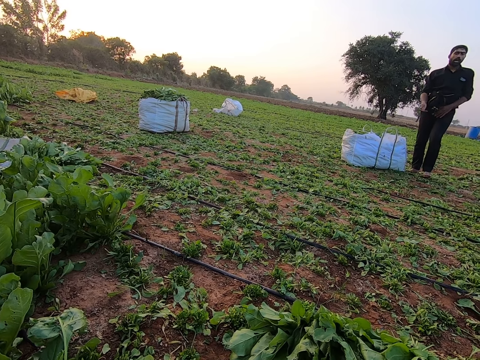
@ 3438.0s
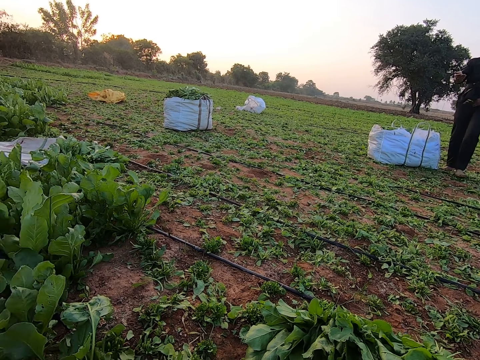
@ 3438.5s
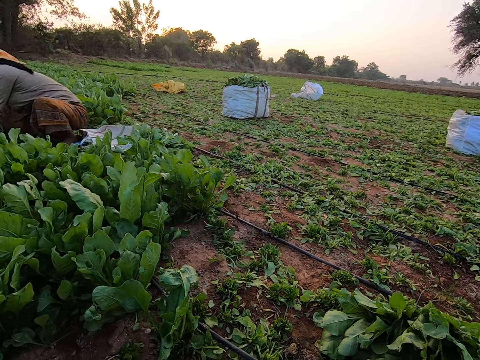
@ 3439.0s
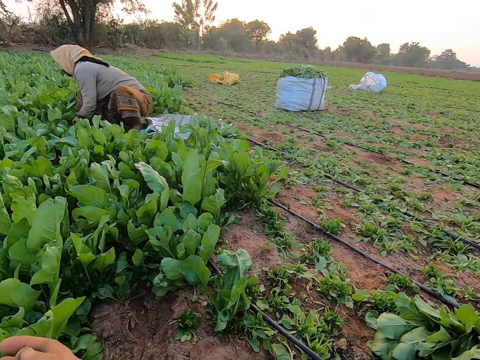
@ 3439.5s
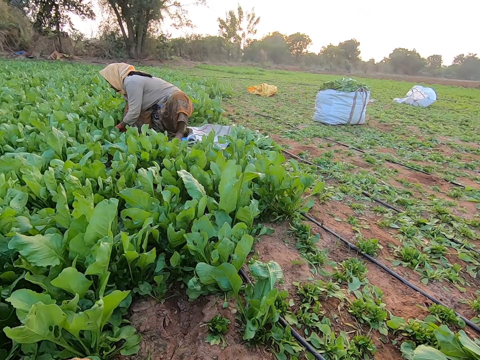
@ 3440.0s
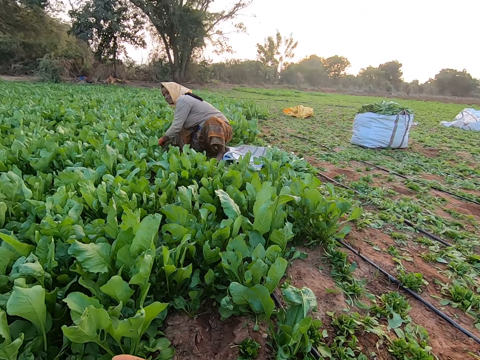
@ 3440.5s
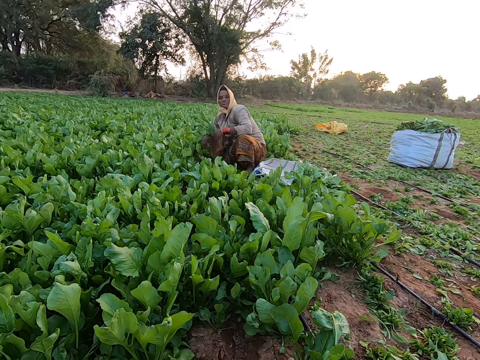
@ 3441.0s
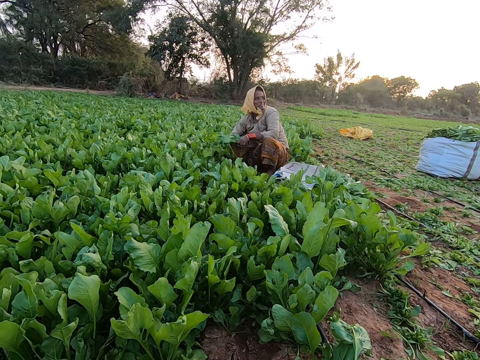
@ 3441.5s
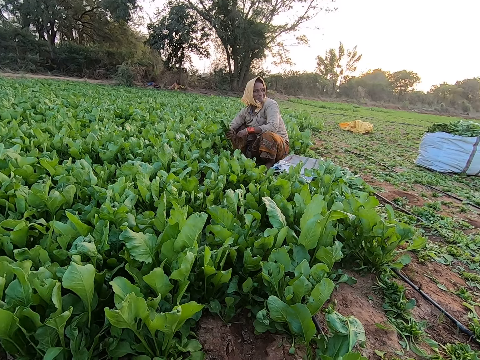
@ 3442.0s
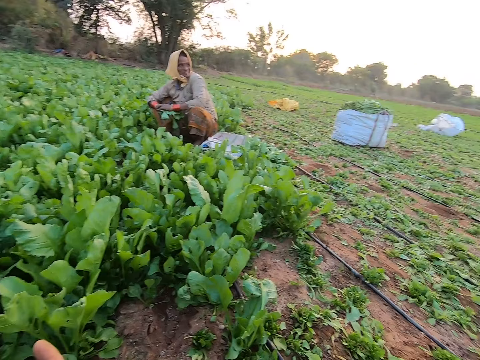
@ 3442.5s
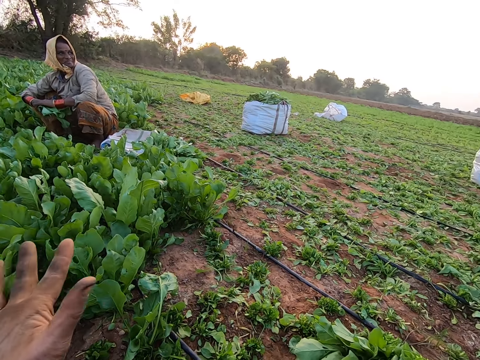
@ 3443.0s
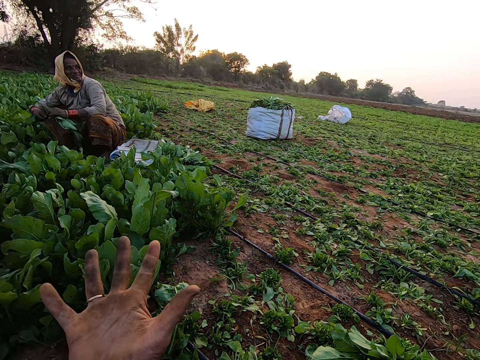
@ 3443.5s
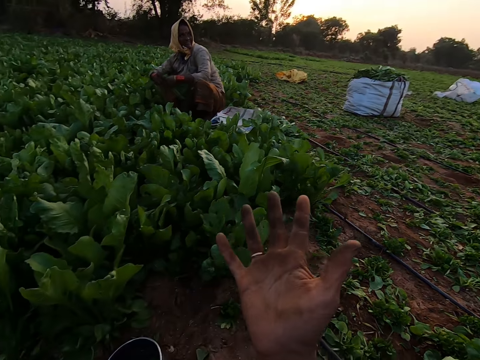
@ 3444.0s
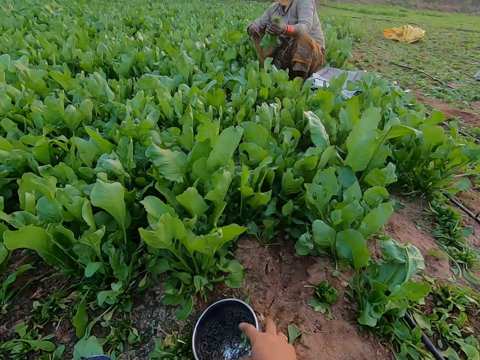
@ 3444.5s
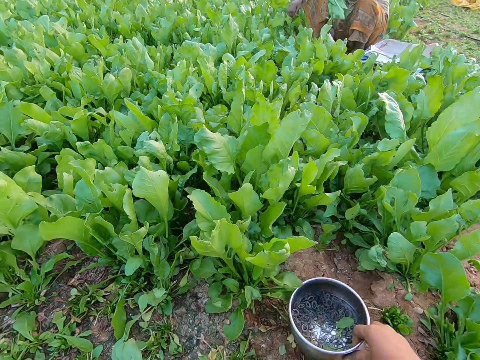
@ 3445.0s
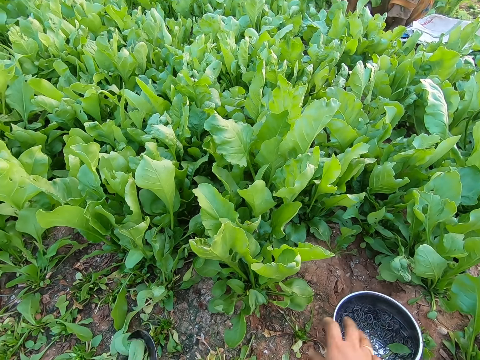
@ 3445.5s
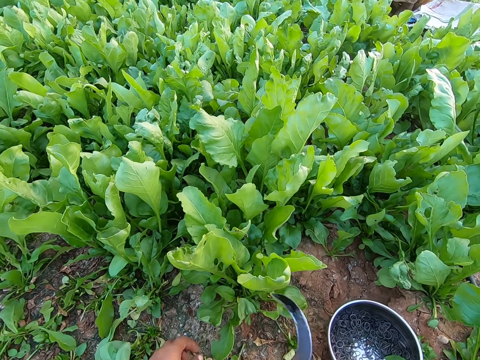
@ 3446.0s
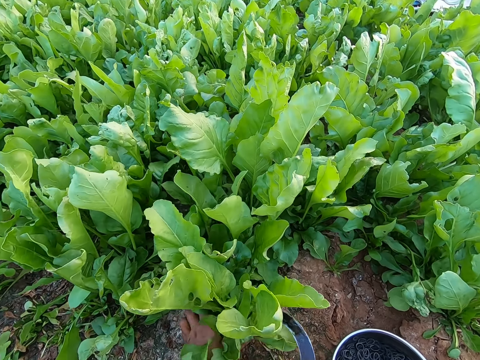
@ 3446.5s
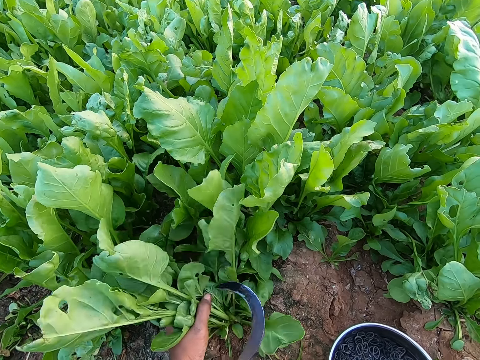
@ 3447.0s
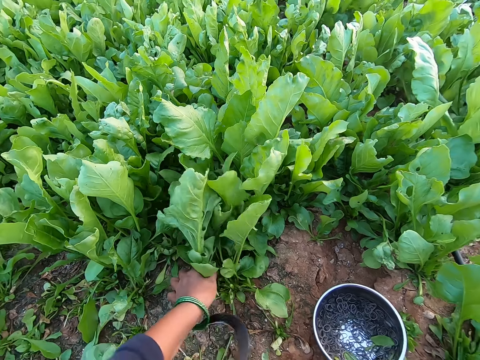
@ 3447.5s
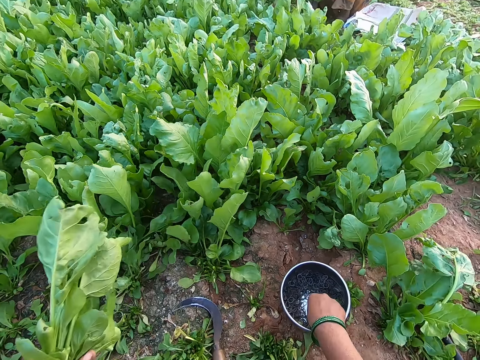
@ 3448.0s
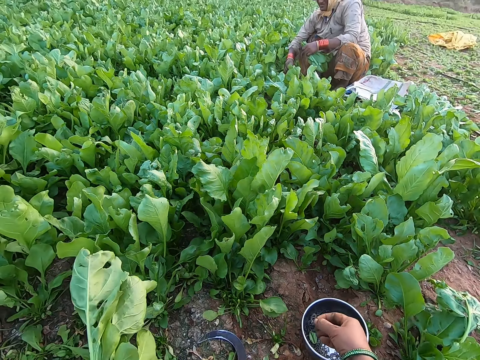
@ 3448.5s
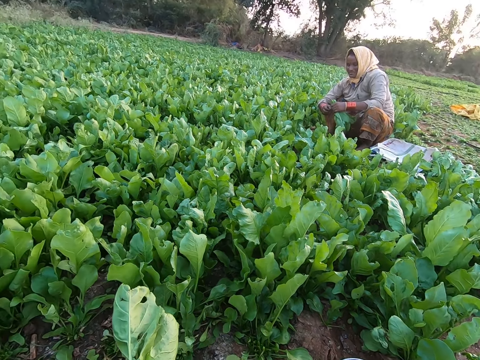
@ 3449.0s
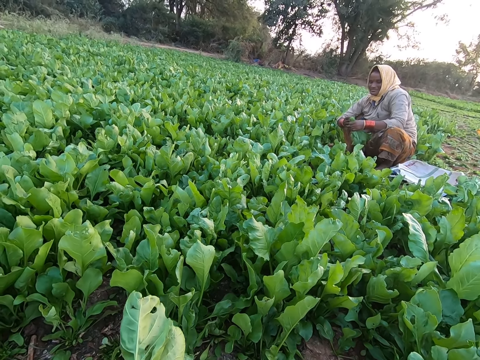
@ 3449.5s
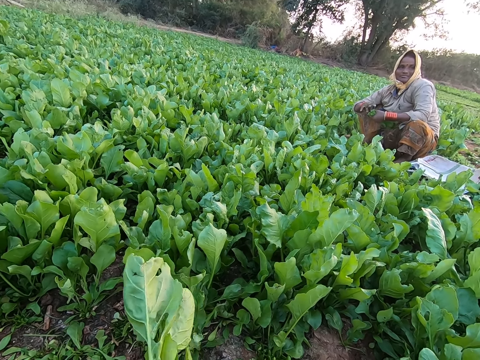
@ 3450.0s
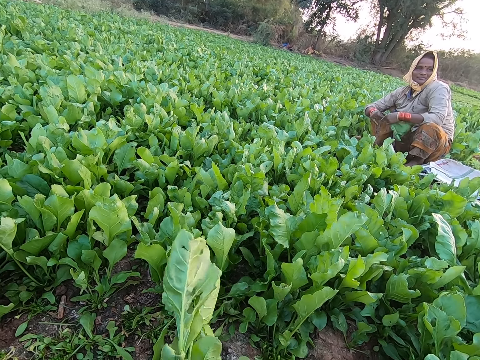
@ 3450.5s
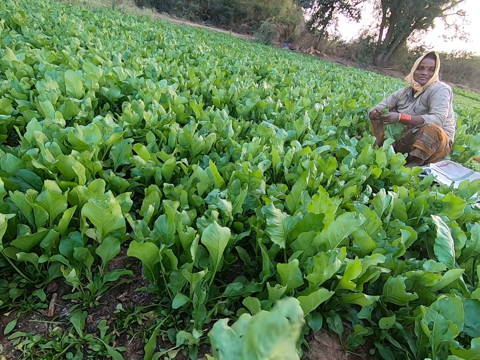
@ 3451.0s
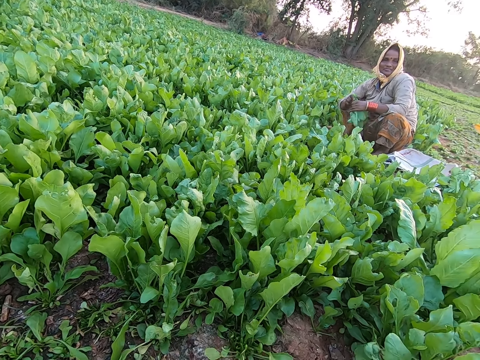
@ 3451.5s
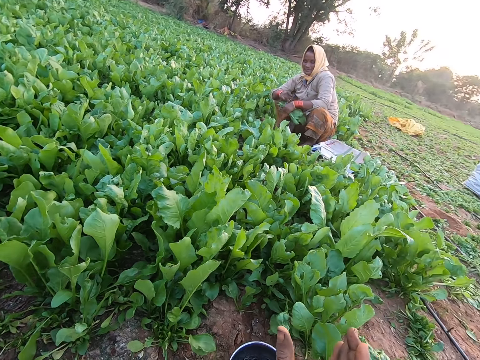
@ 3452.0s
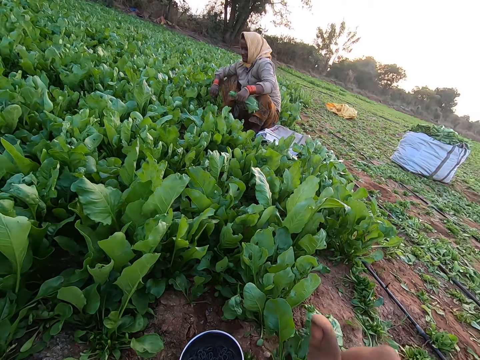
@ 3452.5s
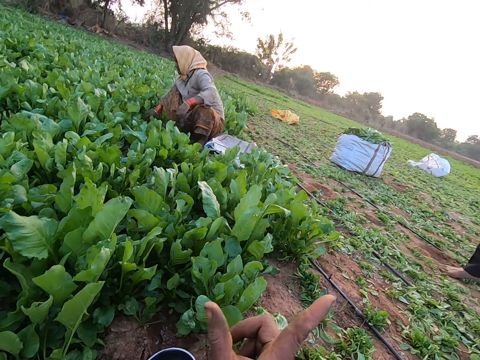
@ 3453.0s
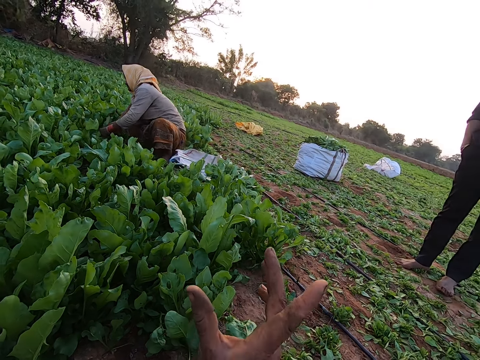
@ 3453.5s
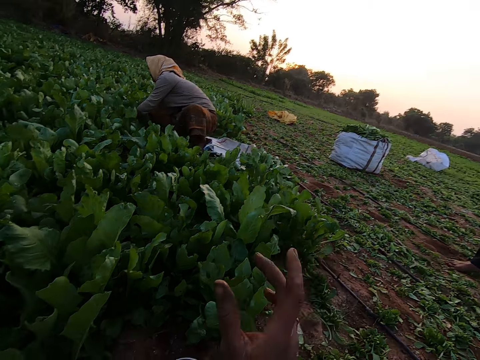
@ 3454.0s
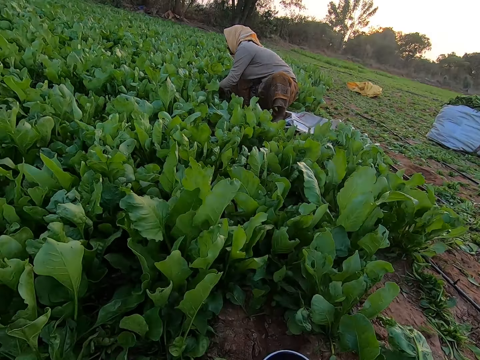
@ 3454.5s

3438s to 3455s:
The woman picks leaves with her hands. The woman holds the leaves in her right hand. The camera wearer moves the bowl on the ground with her right hand. She holds the slasher in her right hand. She holds the leaves with her left hand. She cuts the leaves in her left hand with the slasher in her right hand. She picks an elastic band from the bowl with her right hand. The woman ties the leaves in her hands with an elastic band. The woman interacts with the man and the camera wearer. The camera wearer ties the kales. The woman drops the leaves in her hand on the ground.

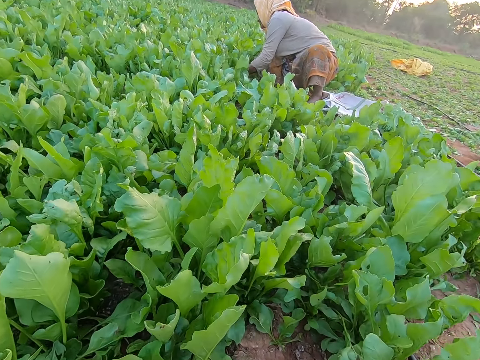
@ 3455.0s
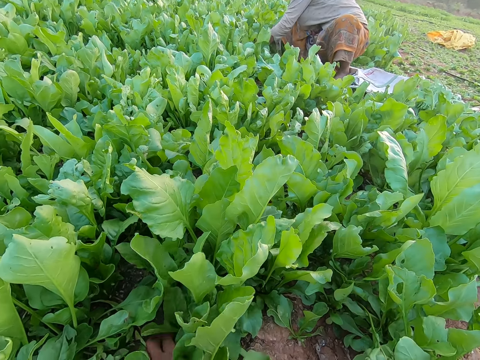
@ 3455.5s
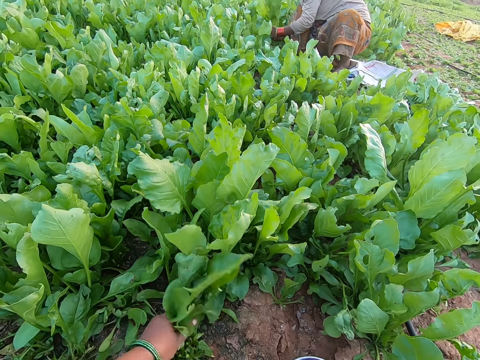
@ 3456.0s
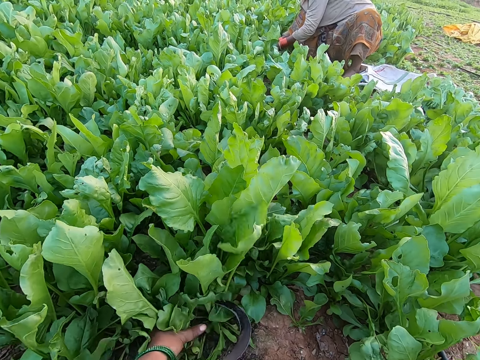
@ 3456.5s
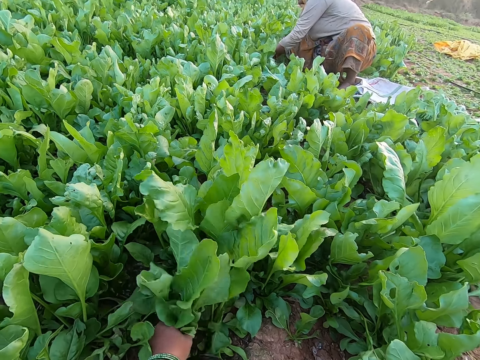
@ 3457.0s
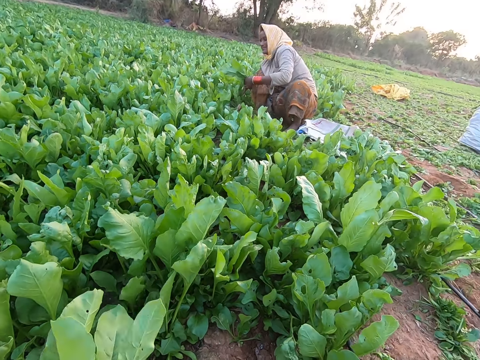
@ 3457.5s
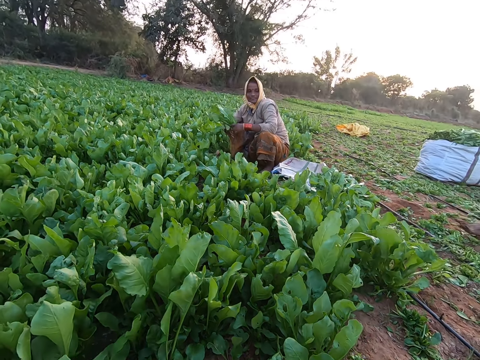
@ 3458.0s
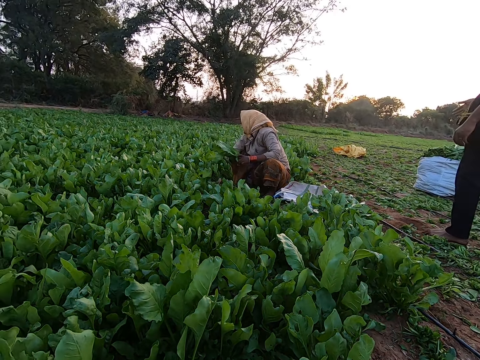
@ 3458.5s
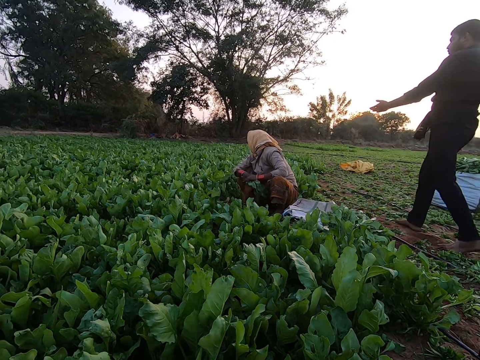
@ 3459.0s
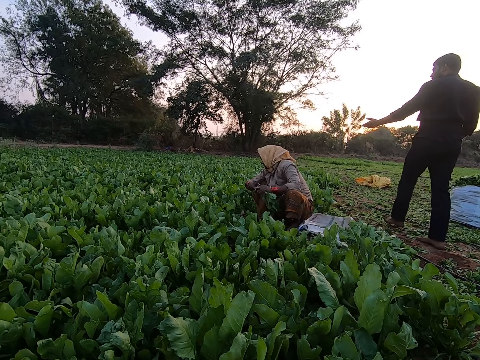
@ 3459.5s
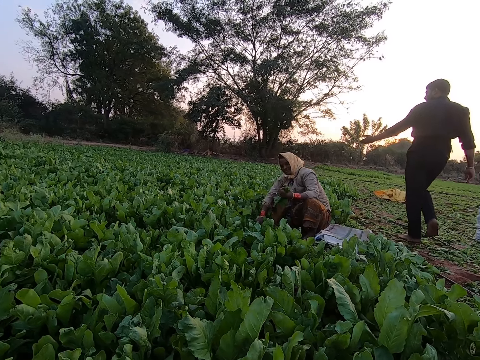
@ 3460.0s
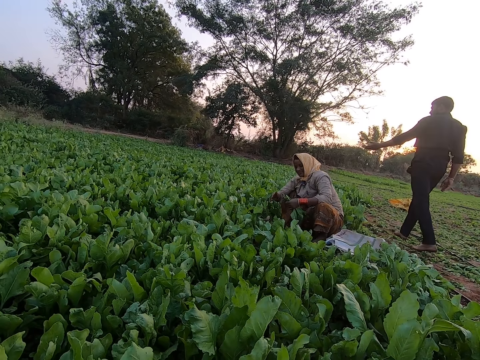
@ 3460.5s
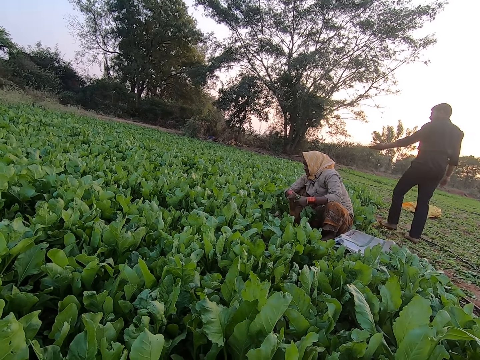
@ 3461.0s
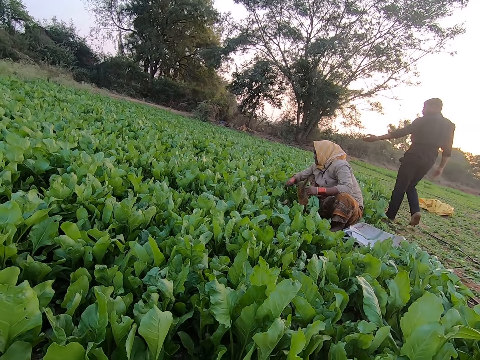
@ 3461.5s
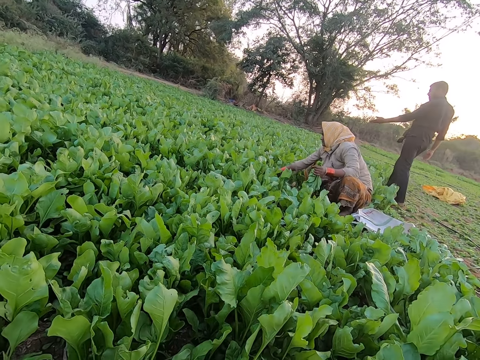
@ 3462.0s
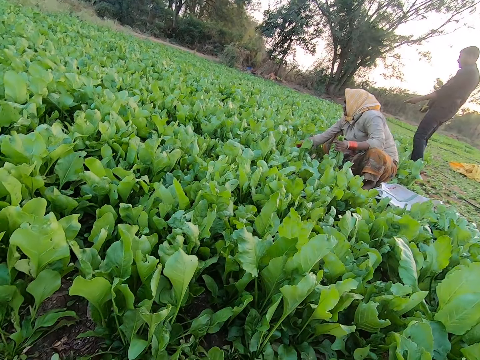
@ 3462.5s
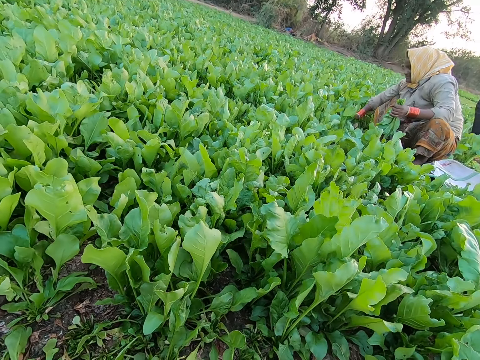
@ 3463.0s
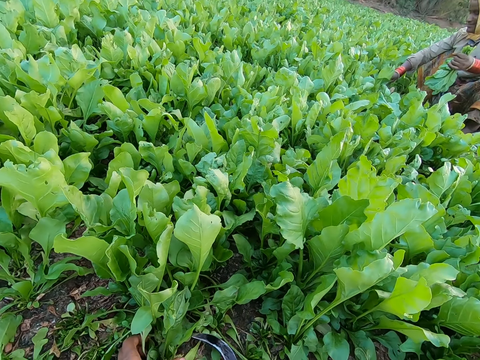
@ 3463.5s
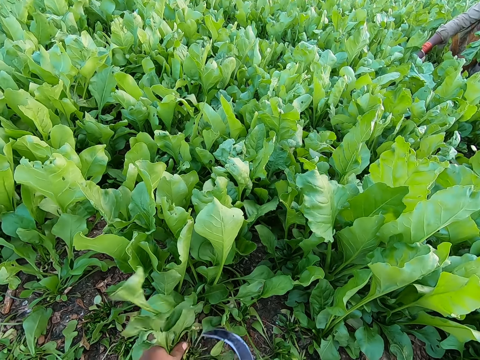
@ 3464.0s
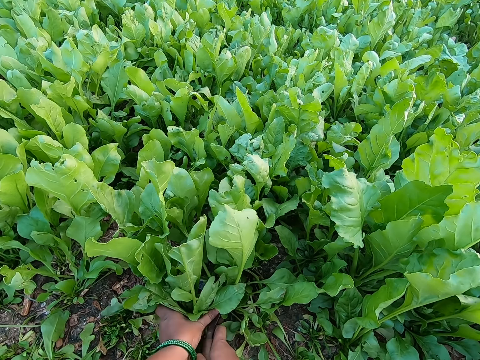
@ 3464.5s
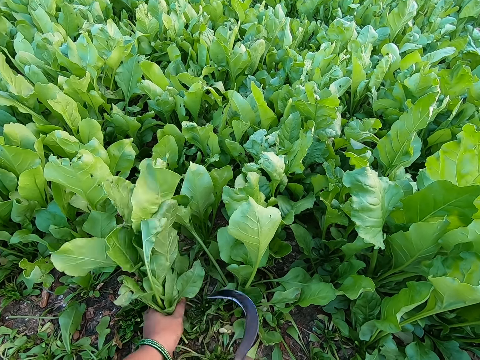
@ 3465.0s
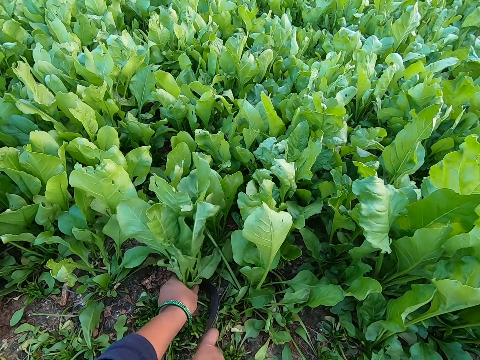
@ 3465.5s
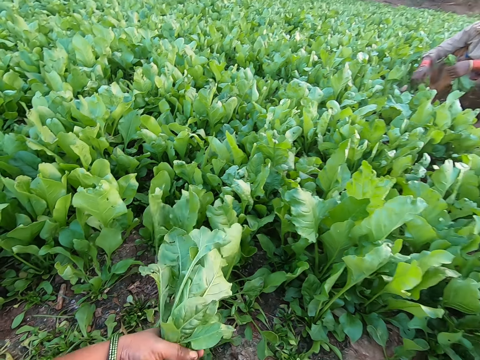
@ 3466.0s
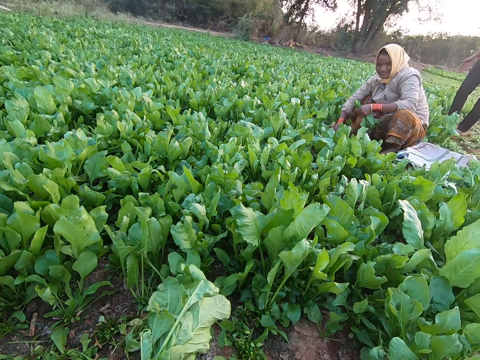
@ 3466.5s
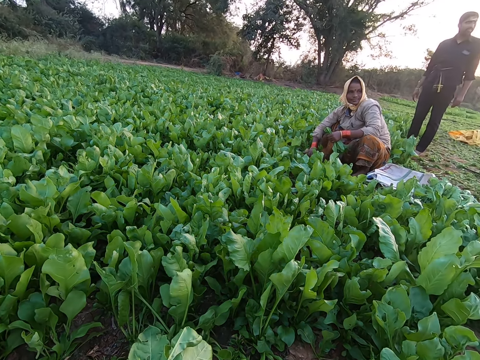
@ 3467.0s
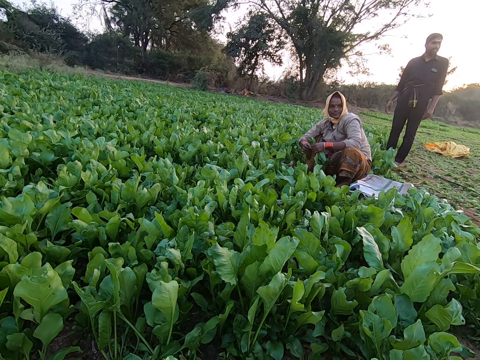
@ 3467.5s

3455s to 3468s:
The camera wearer holds the leaves with her left hand. The woman picks the leaves with her hands. The camera wearer cuts the leaves in her left hand with the slasher in her hands. The woman holds the leaves with her right hand. The woman ties the leaves in her right hand. A man walks around. The woman taps the leaf in her right hand with her left hand. The camera wearer cuts the leaves in her left hand with the slasher in her right hand. The man interacts with the camera wearer. The woman ties the leaves in her right hand.
